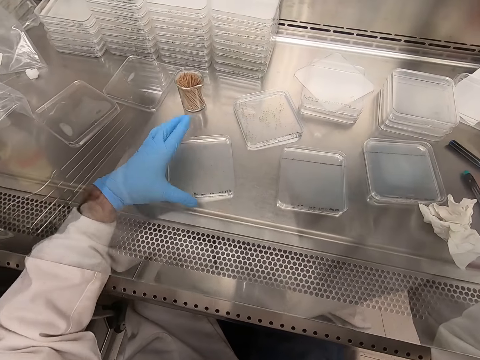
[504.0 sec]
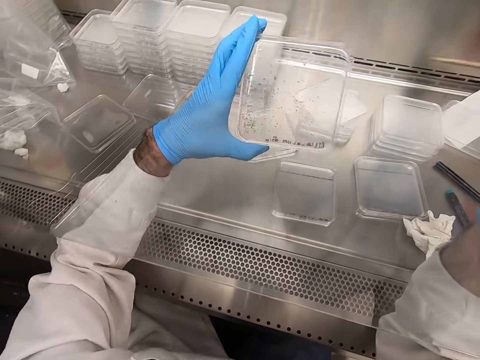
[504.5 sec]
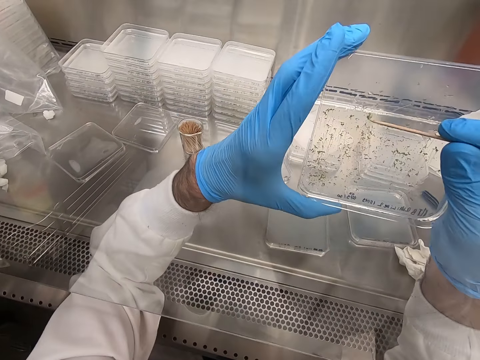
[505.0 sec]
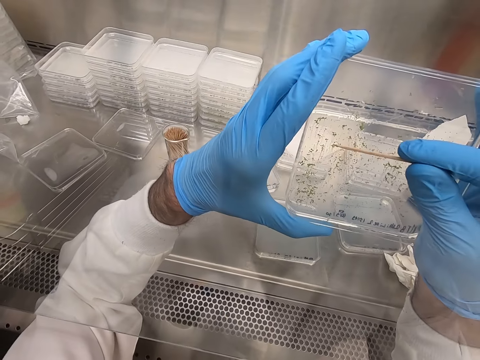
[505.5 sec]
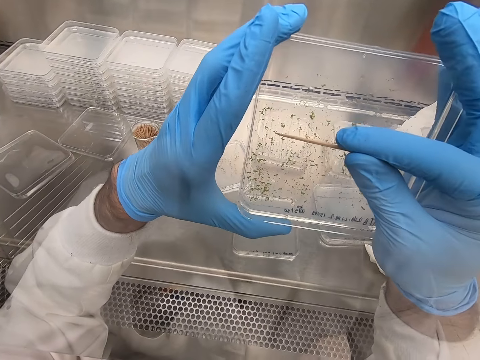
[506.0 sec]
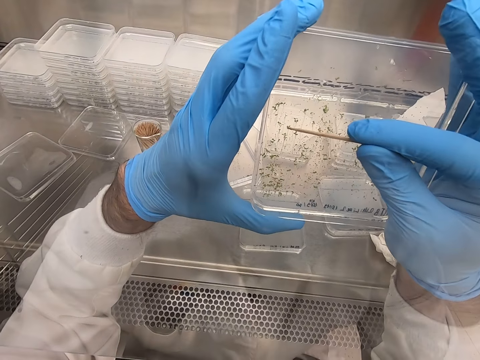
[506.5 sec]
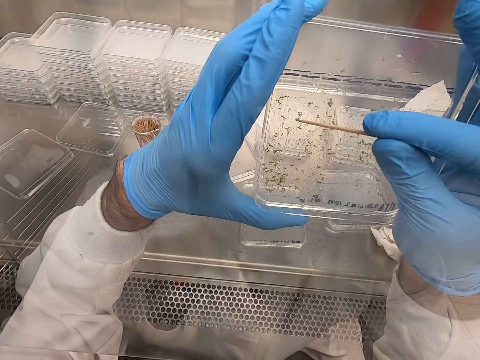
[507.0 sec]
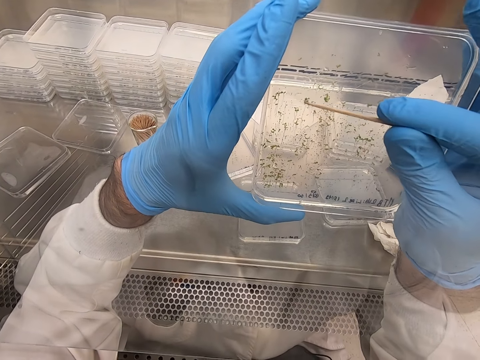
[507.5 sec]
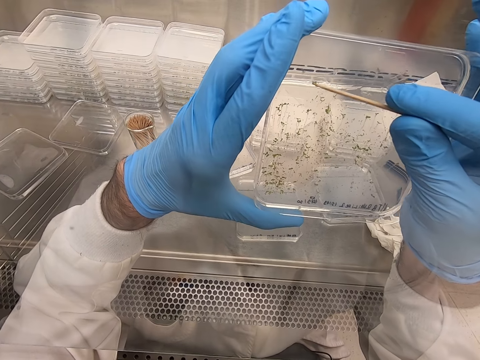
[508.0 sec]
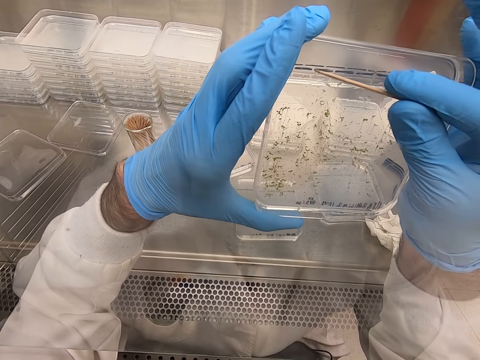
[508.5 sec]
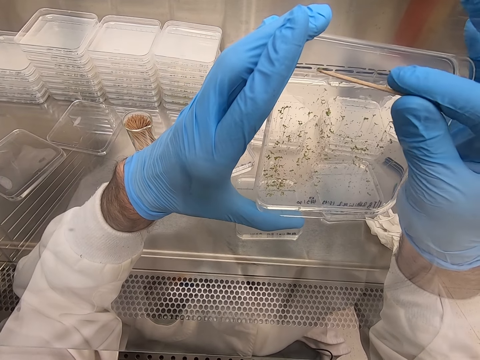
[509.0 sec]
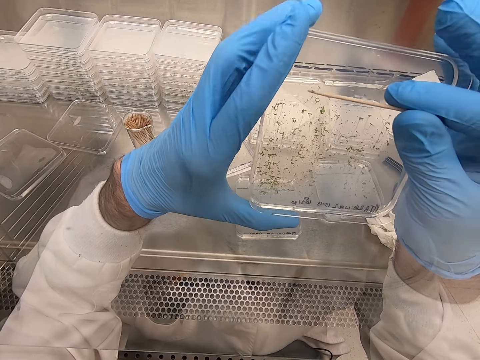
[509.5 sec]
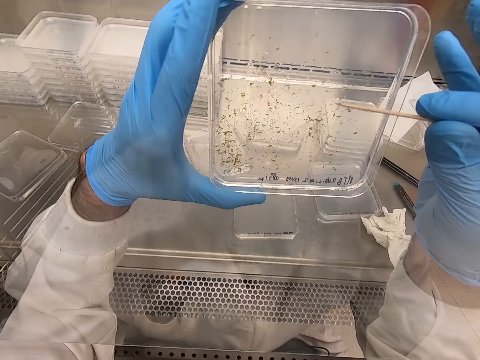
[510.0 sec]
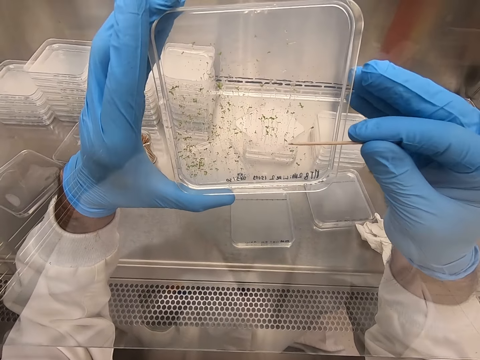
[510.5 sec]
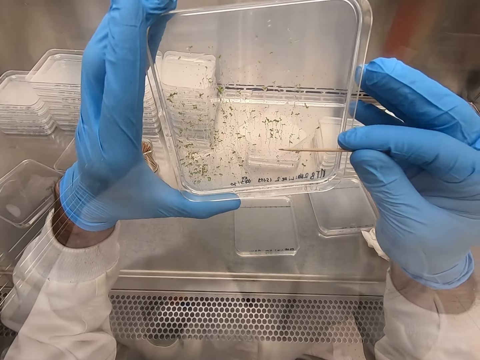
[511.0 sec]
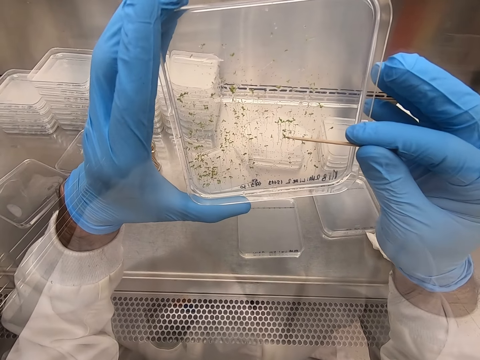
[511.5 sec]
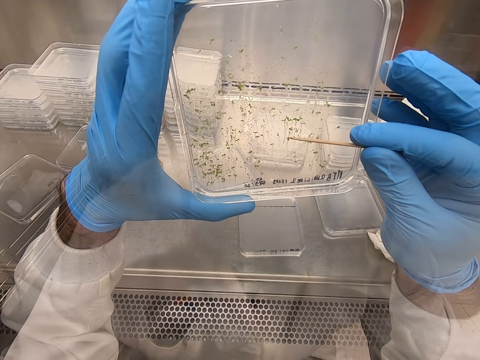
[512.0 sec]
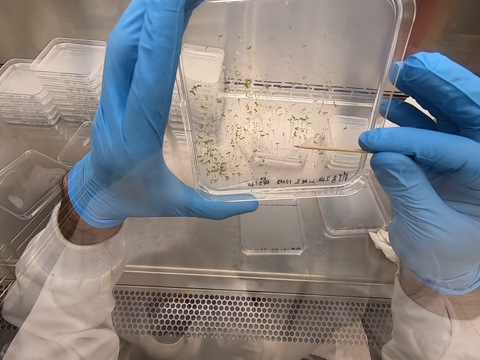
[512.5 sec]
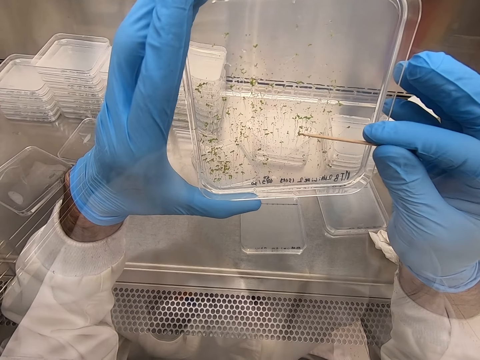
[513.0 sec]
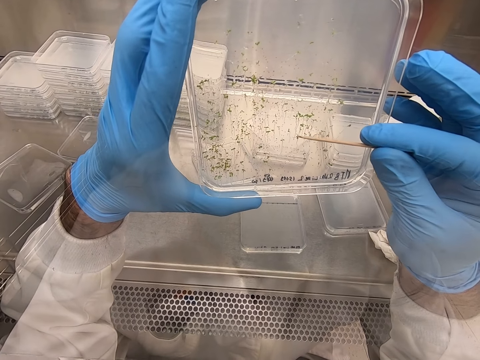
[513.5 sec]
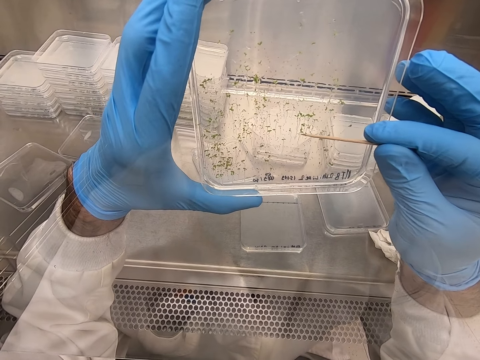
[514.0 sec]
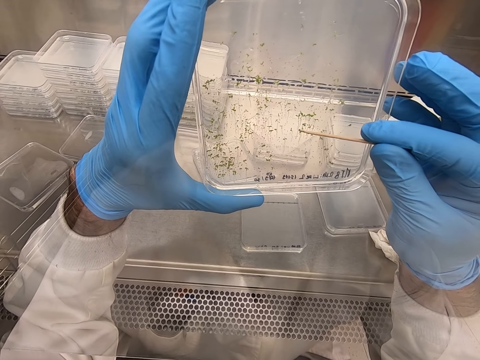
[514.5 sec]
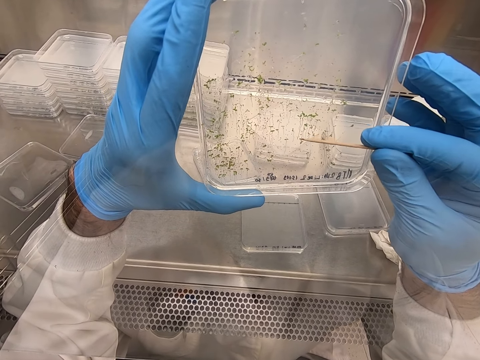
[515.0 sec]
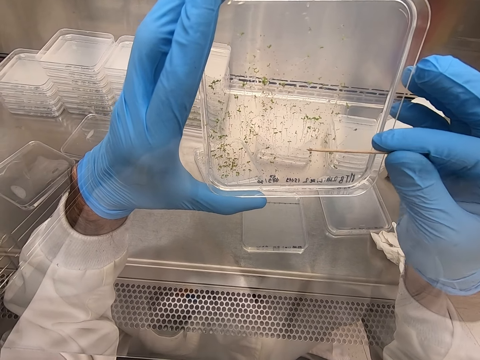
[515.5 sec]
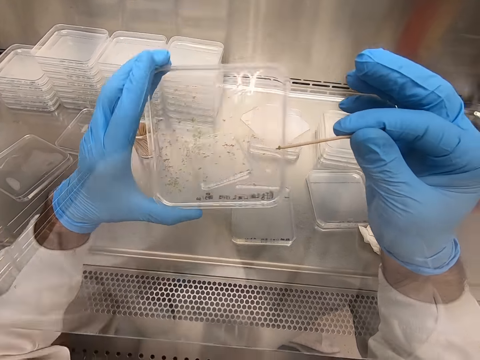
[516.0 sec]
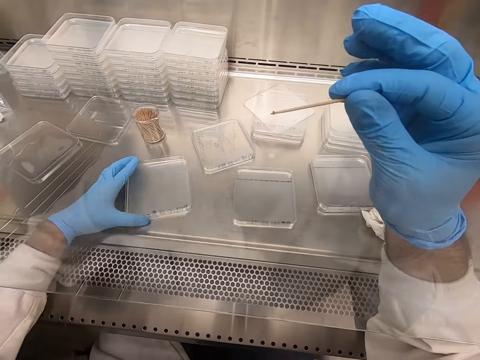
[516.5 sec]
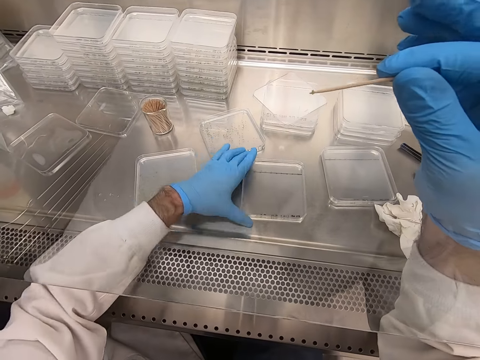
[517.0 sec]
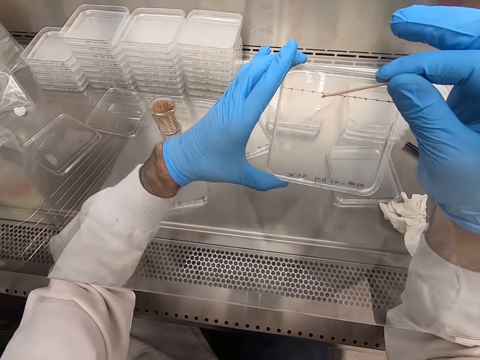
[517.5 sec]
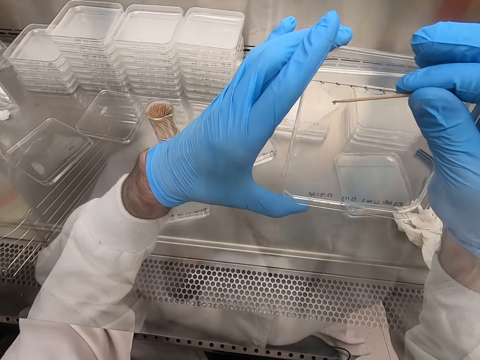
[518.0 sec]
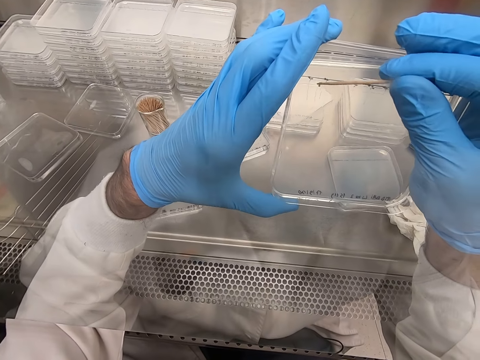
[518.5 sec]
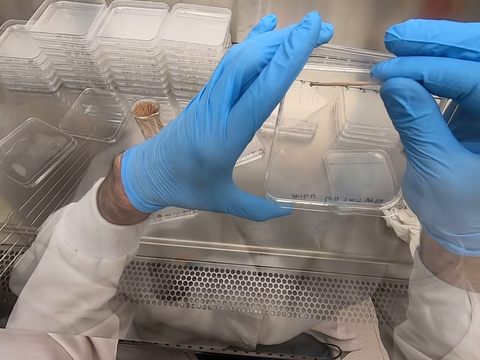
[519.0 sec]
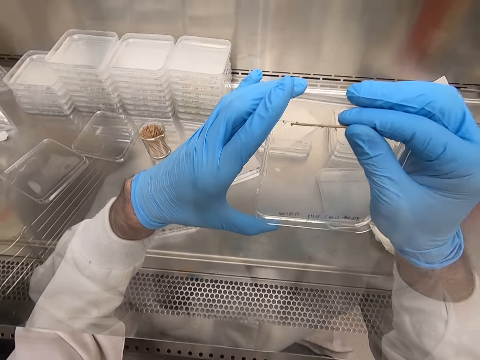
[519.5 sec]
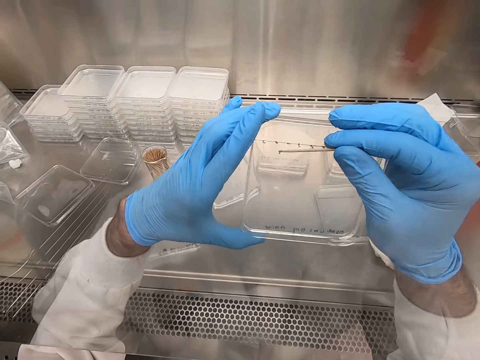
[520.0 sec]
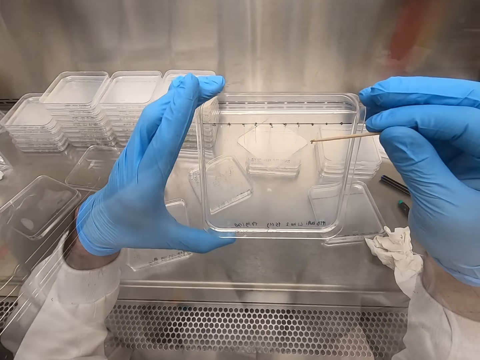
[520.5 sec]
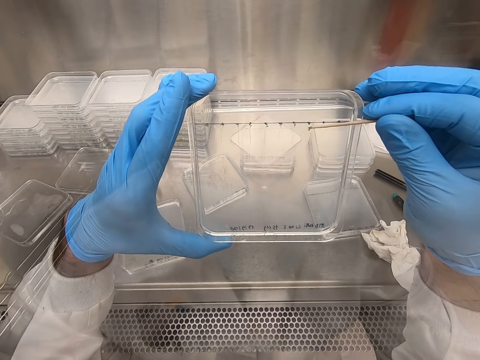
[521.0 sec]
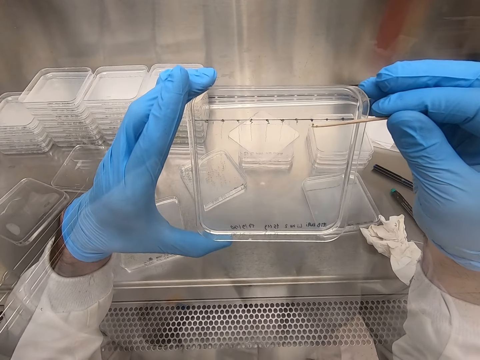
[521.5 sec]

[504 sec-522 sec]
The camera wearer places an acrylic sheet on the table. They pick up the acrylic sheet. They pick particles from the acrylic sheet. They place the acrylic sheet on the table. They pick up the acrylic sheet.

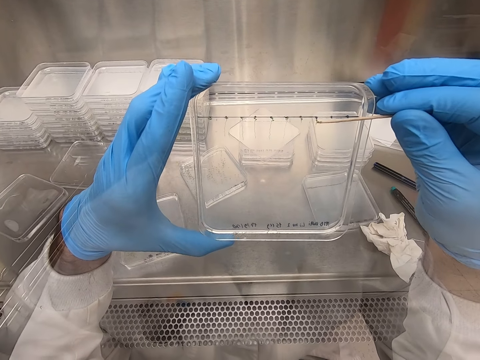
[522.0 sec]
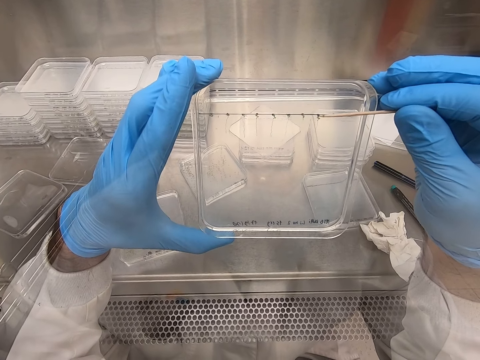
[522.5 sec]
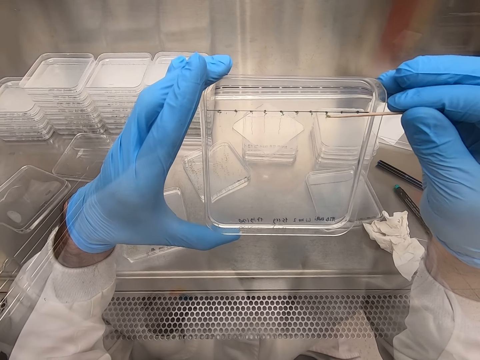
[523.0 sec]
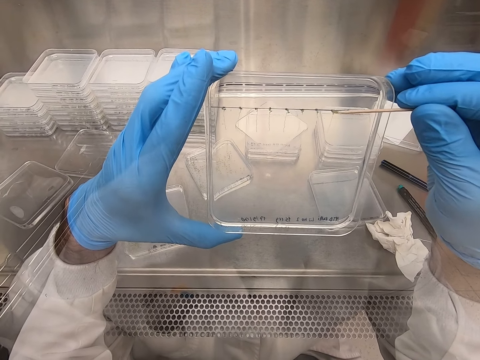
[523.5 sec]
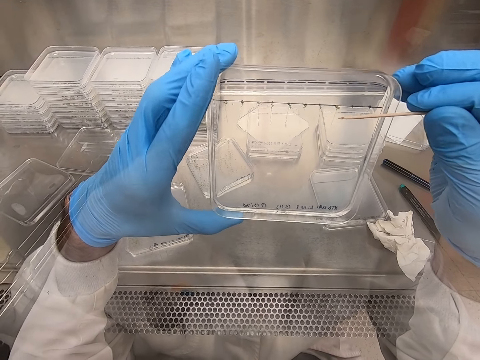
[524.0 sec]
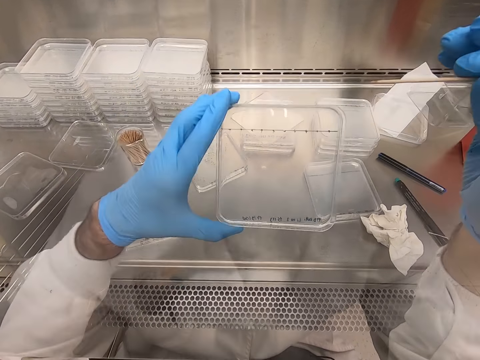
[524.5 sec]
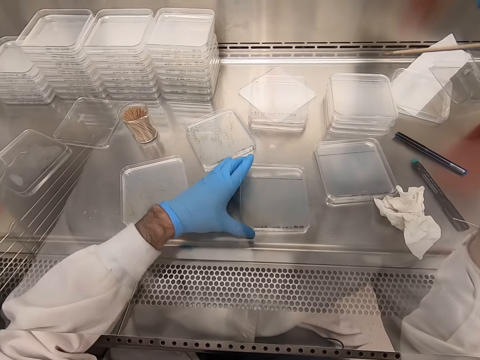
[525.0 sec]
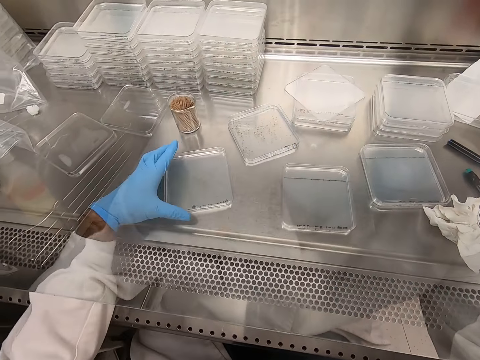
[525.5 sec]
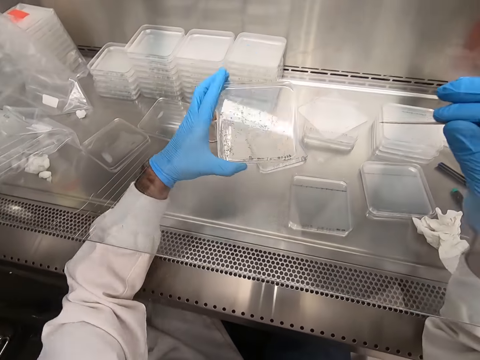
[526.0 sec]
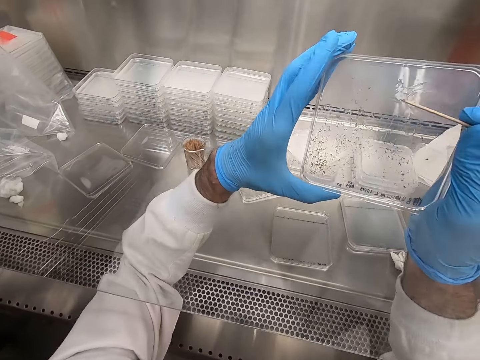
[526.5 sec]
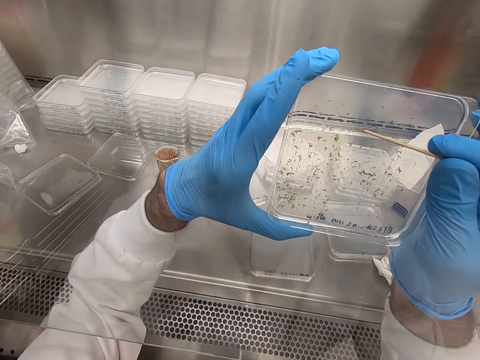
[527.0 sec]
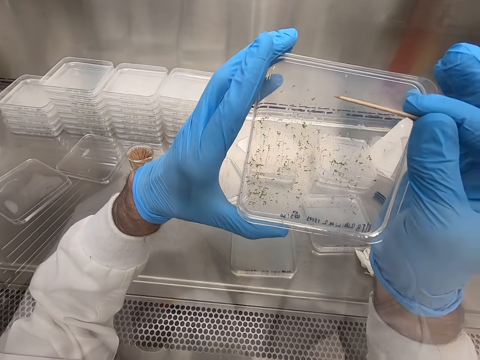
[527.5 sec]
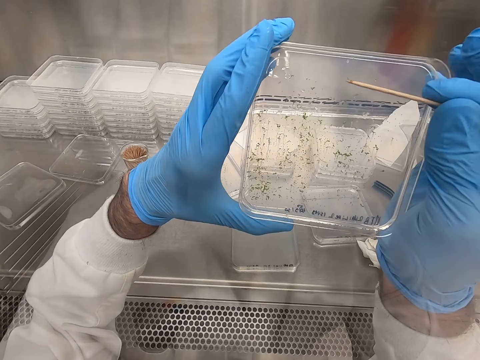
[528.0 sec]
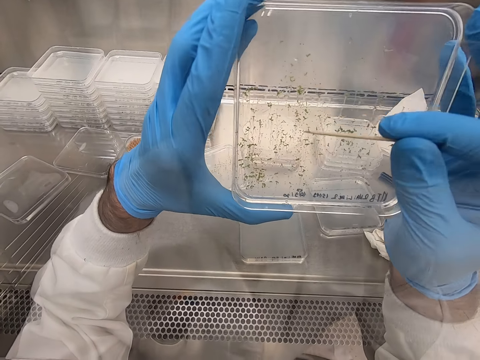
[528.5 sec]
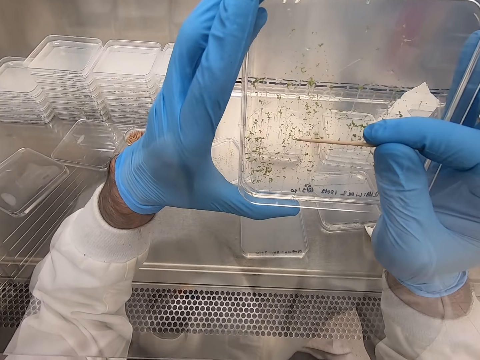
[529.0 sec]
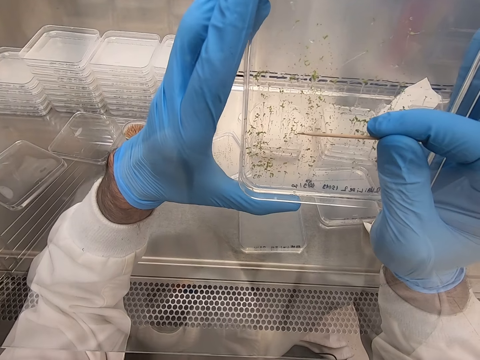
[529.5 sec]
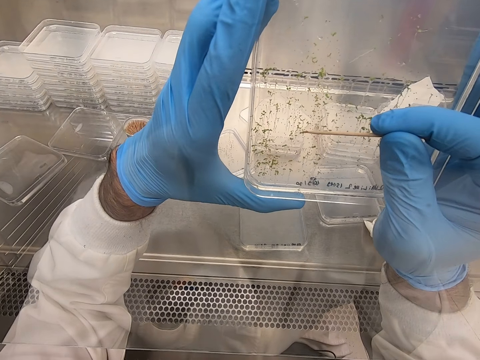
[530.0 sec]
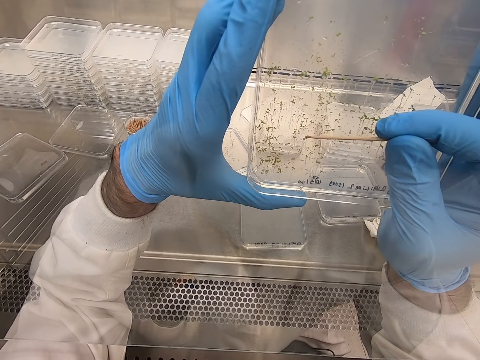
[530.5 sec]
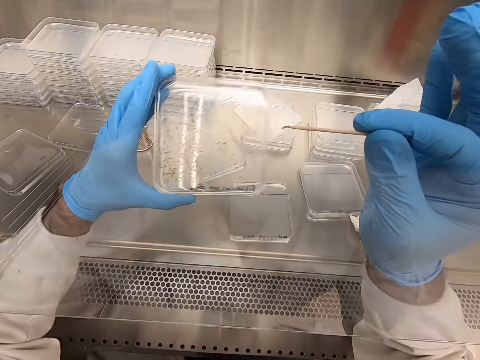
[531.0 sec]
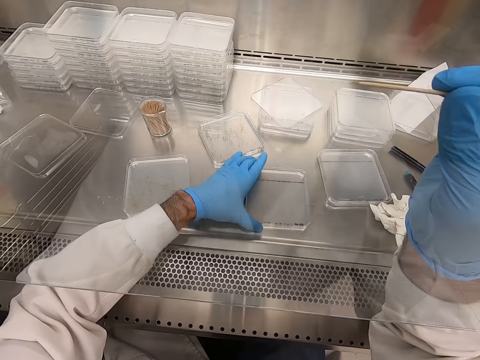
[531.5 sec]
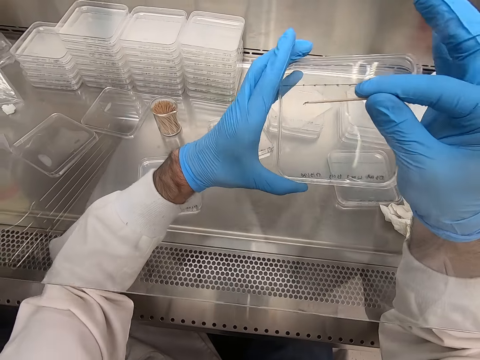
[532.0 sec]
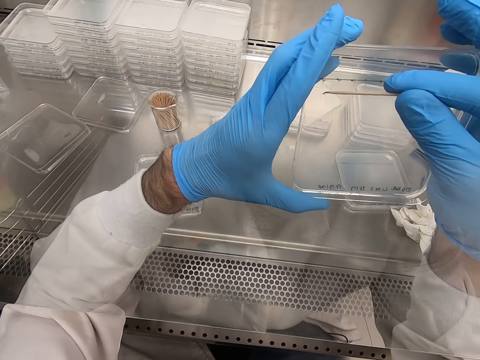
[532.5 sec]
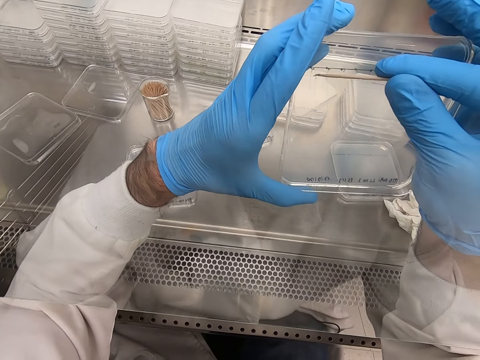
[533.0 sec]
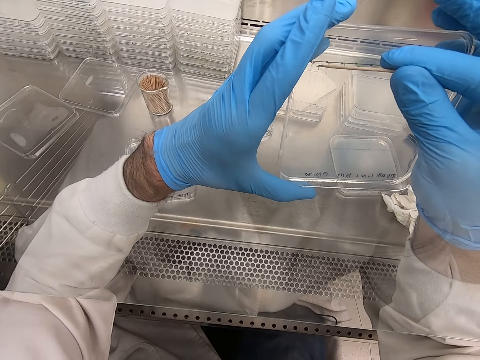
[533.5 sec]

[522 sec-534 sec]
The camera wearer places an acrylic sheet on the table. They pick up the acrylic sheet. They pick particles from the acrylic sheet. They place the acrylic sheet on the table. They pick up the acrylic sheet. They pick particles from the acrylic sheet.
